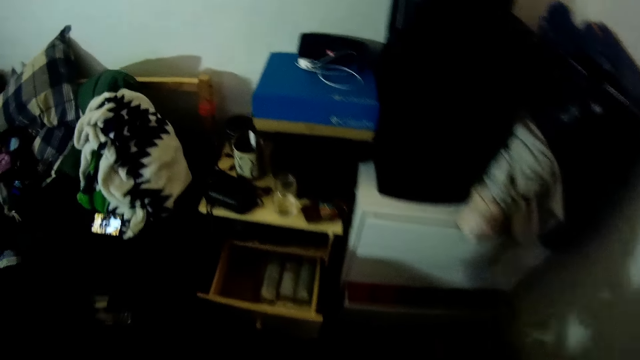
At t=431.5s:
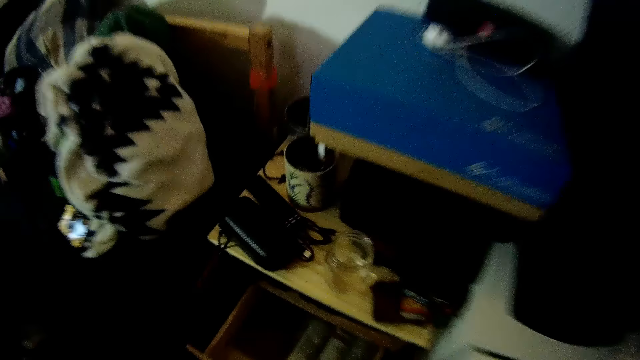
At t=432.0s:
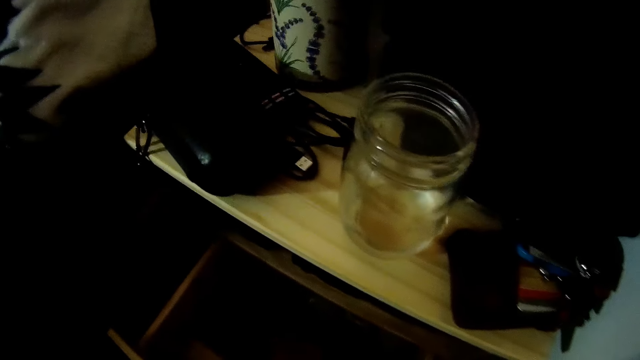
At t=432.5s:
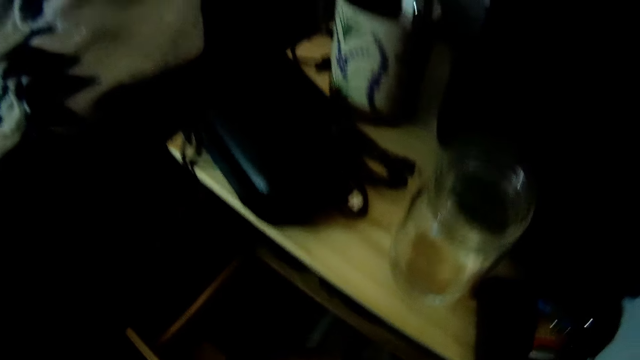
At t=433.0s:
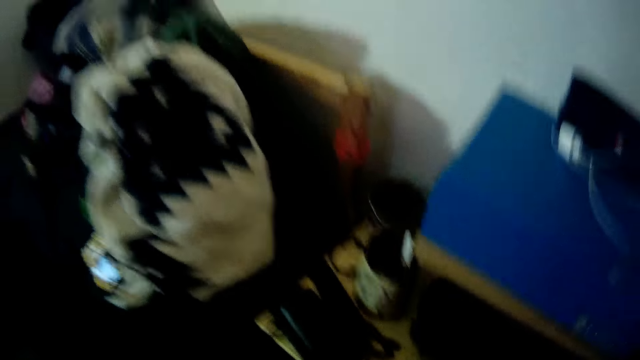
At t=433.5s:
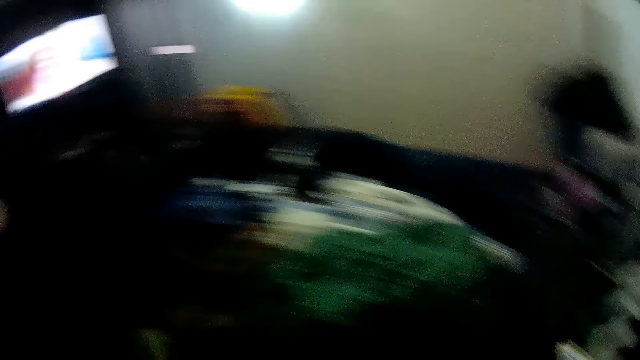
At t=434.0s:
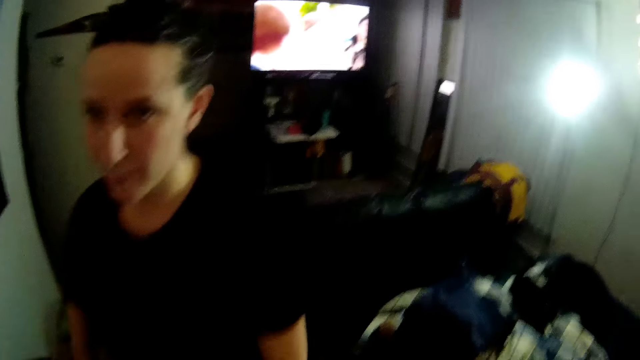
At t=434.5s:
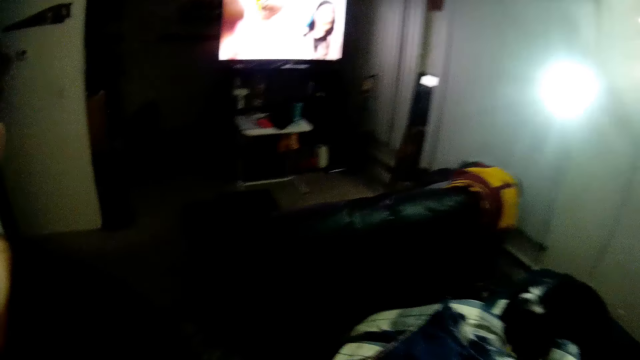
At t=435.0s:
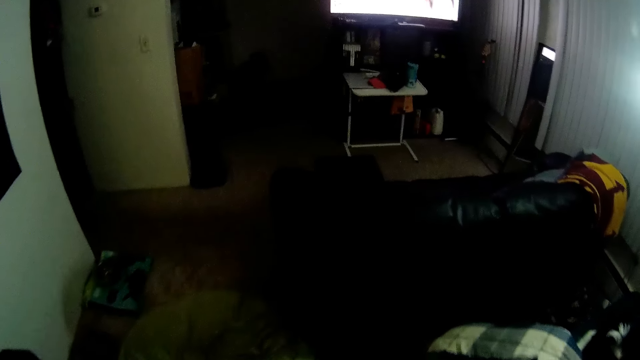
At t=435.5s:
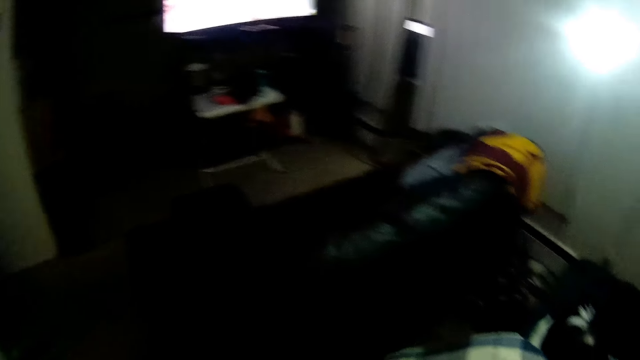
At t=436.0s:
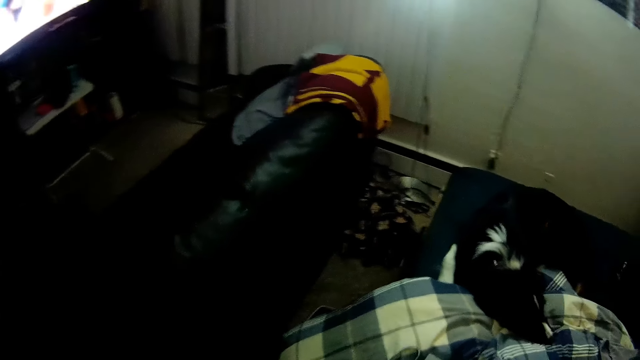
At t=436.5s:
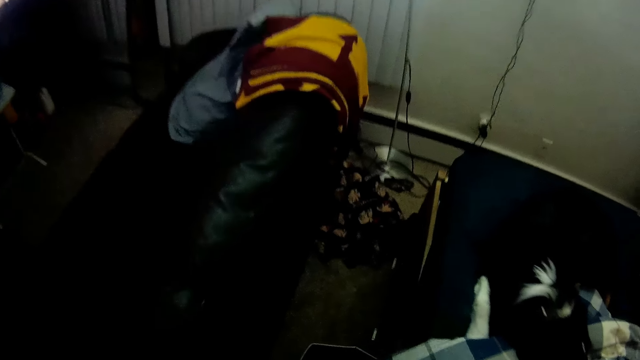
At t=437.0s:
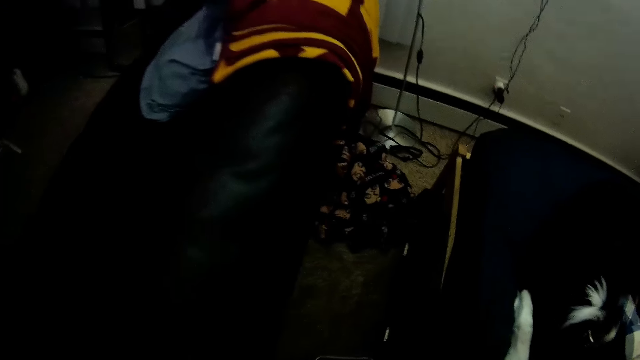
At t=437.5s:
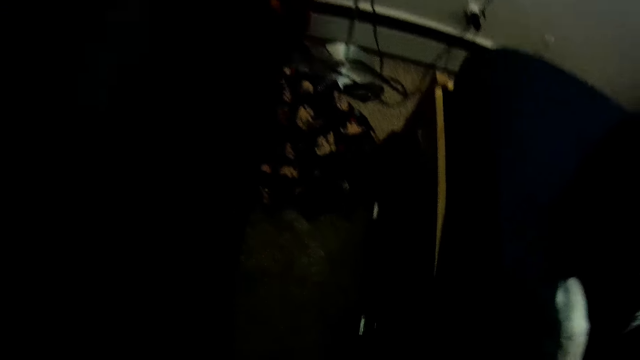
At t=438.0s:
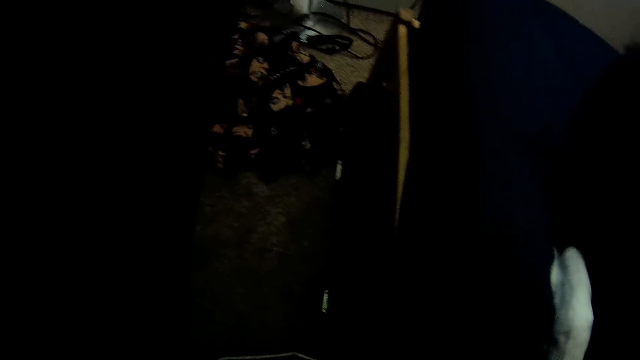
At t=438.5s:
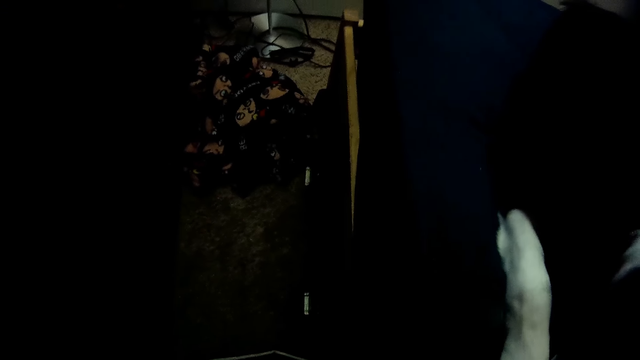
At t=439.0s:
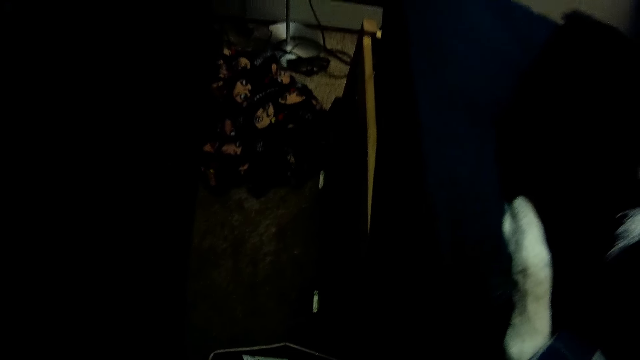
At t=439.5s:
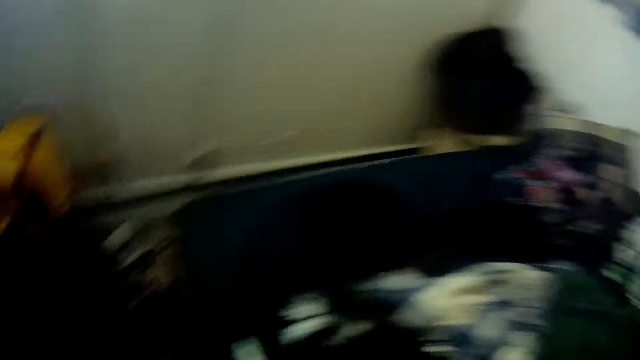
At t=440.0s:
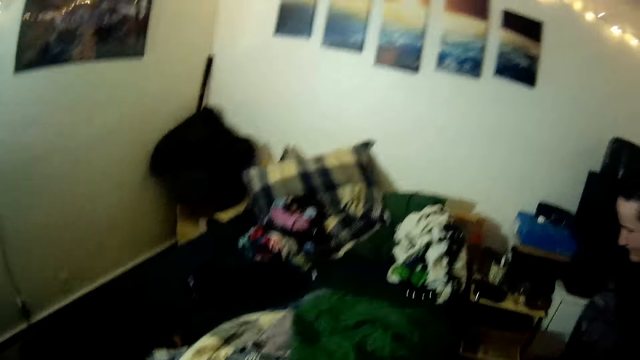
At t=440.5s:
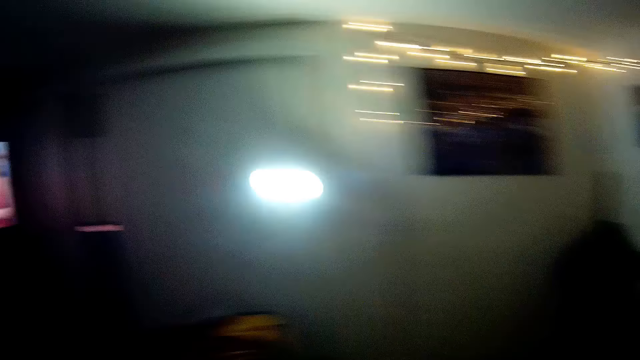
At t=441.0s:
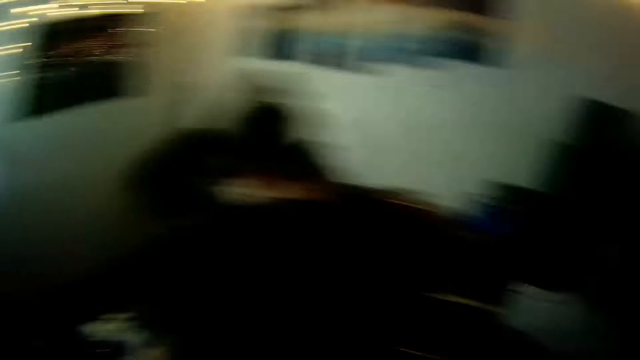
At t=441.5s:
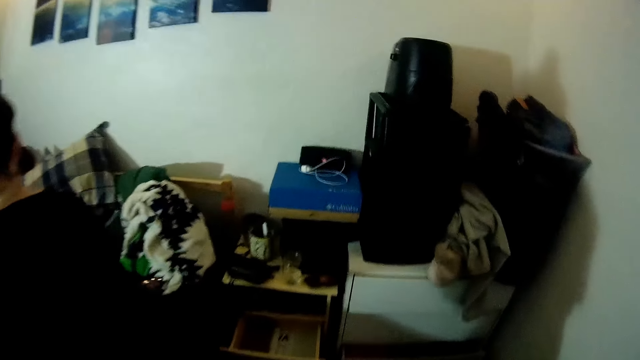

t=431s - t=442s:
A woman picks up a cloth. The camera wearer moves towards a table. They converse with the woman. They look around. They look at a bed.

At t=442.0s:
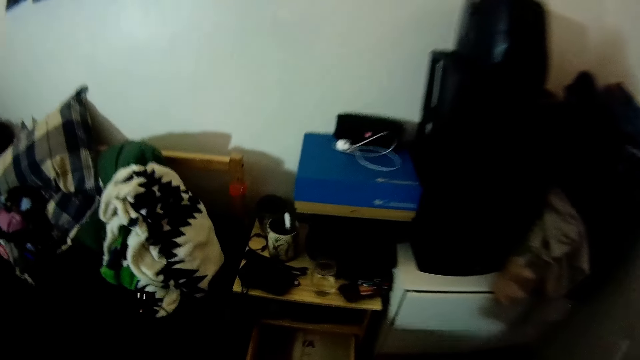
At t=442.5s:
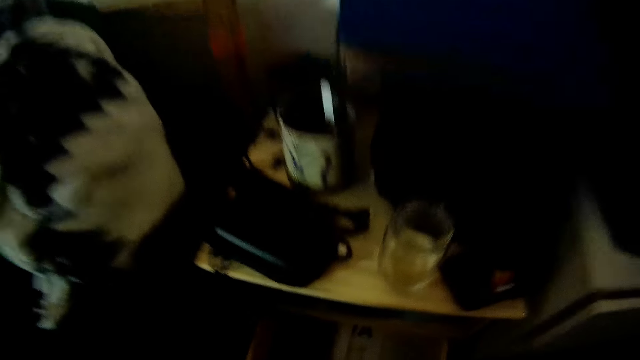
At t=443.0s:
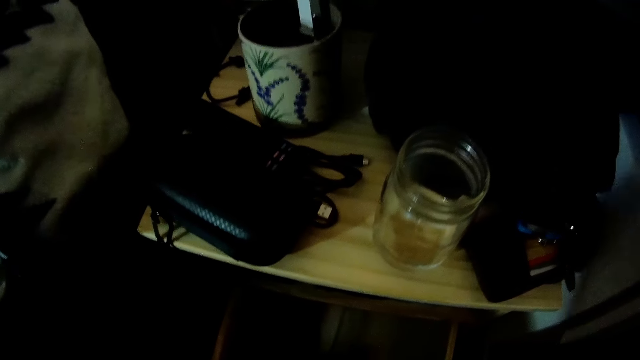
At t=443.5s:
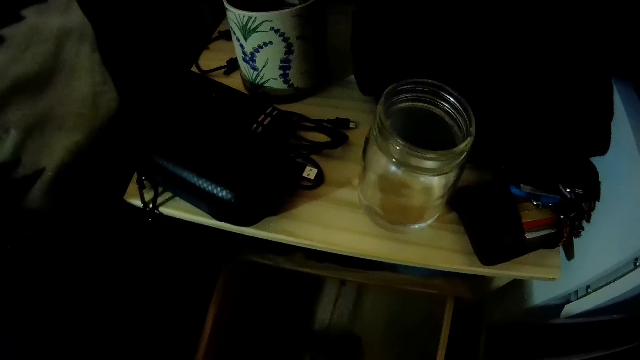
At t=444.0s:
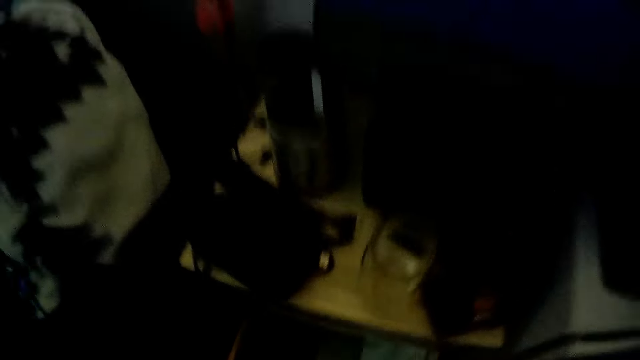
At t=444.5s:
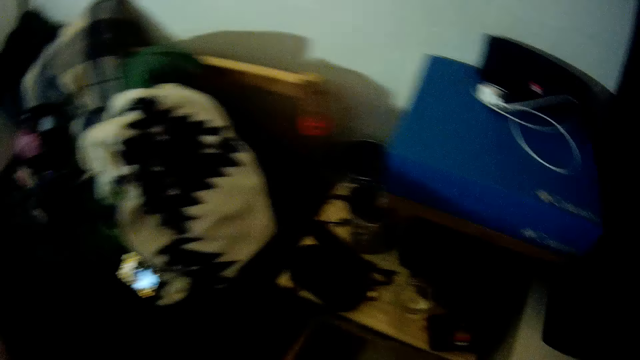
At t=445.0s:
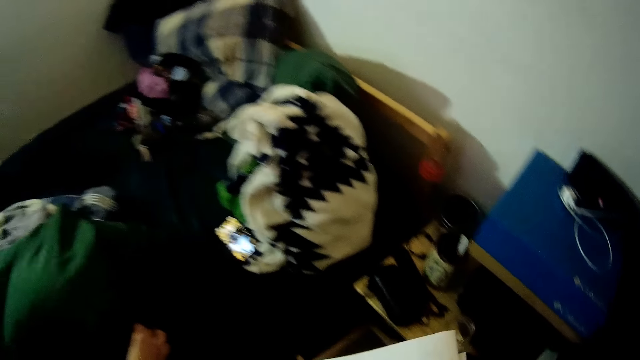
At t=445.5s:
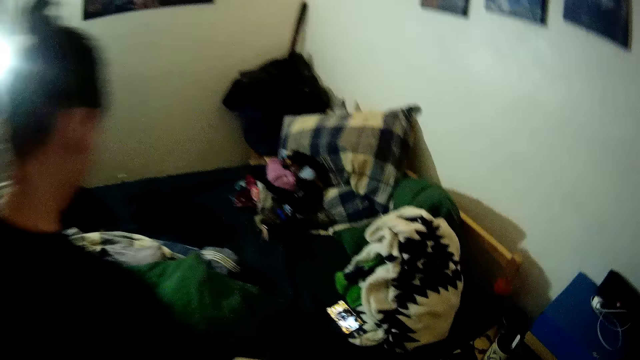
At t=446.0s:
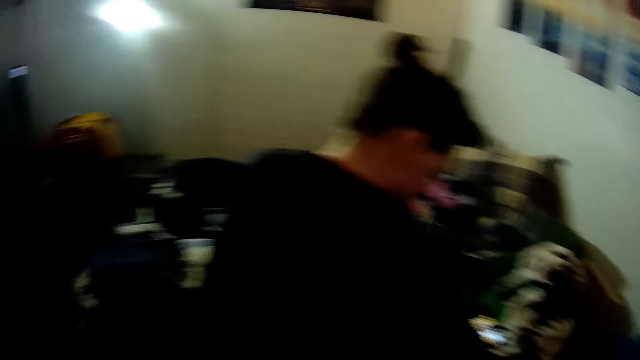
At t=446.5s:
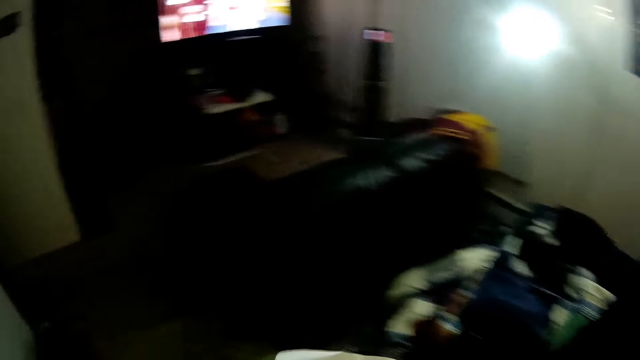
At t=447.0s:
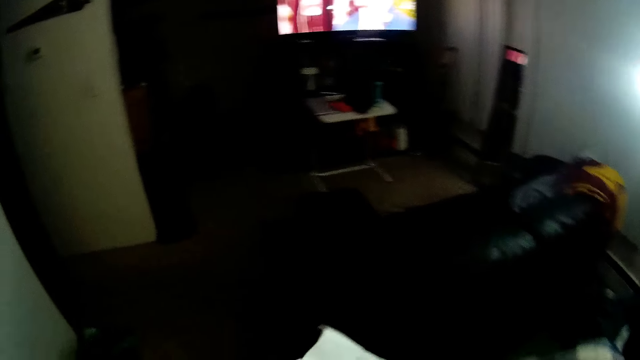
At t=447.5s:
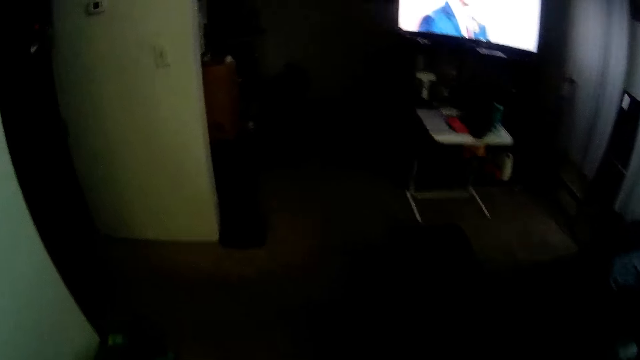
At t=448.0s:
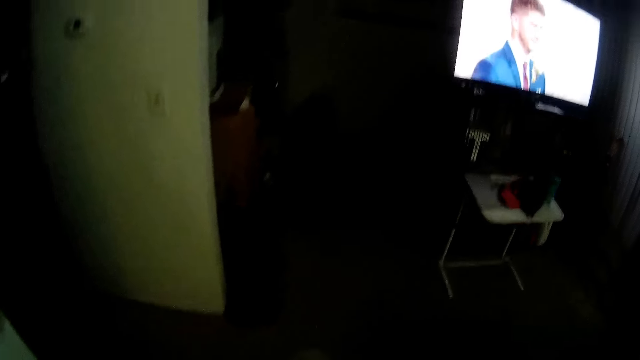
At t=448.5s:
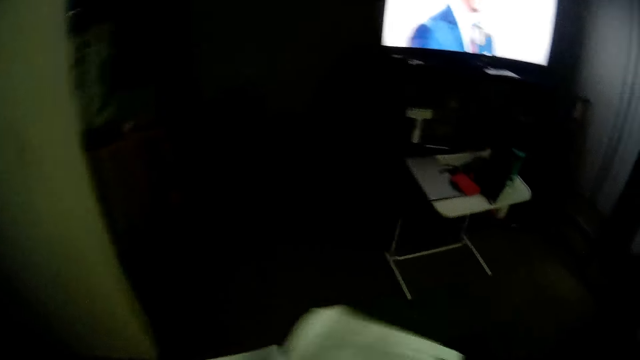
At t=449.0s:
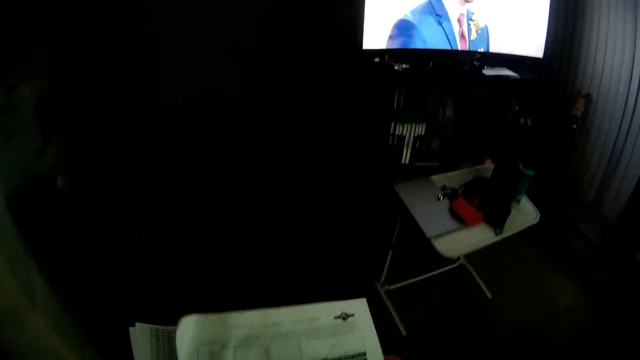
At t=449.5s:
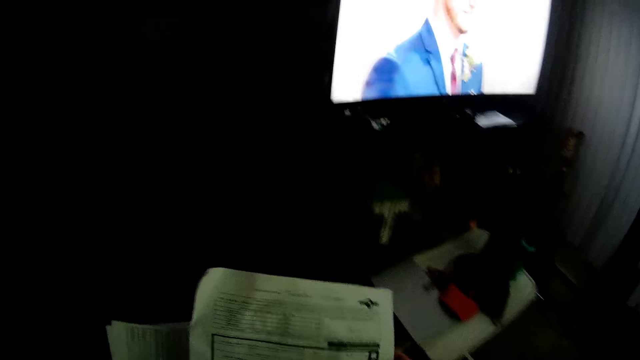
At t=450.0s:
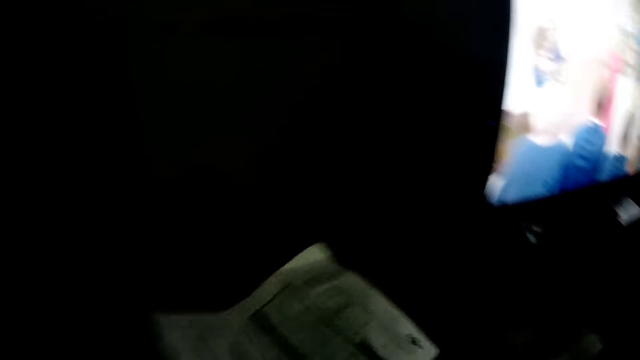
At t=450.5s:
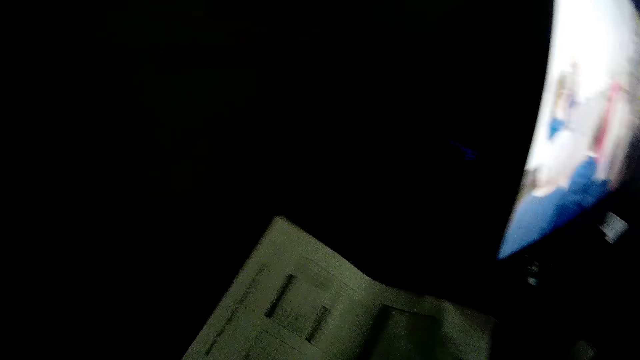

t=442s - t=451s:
The camera wearer moves around and looks at a table. They look into a drawer. They pick up a paper. They look around. They move around. They hold a newspaper.
